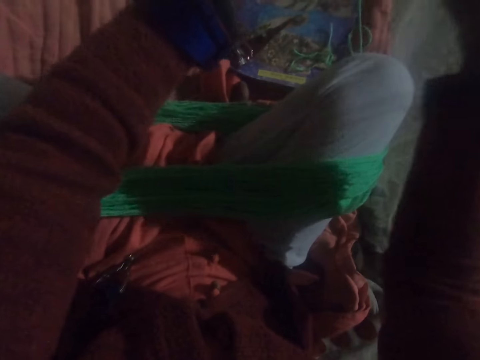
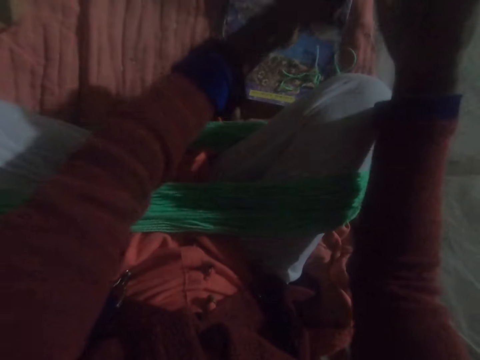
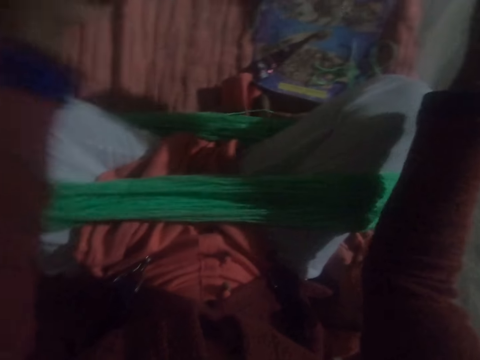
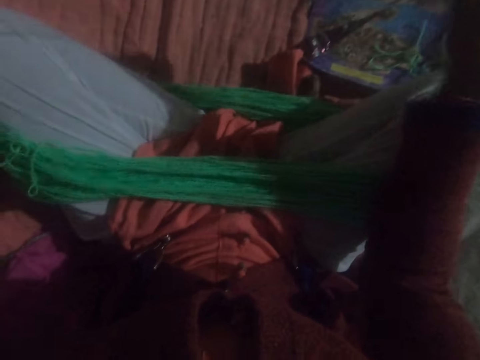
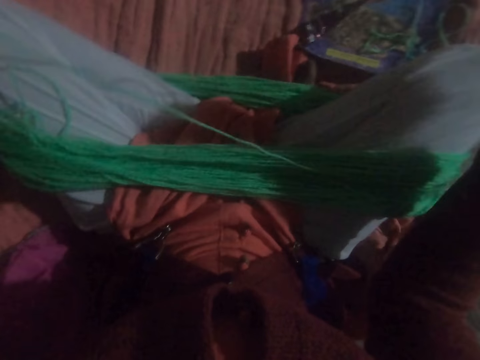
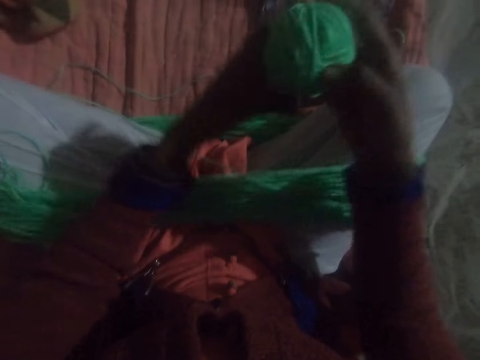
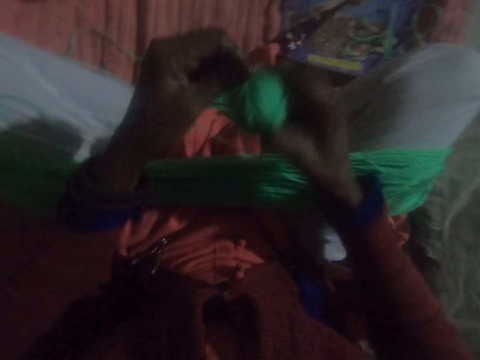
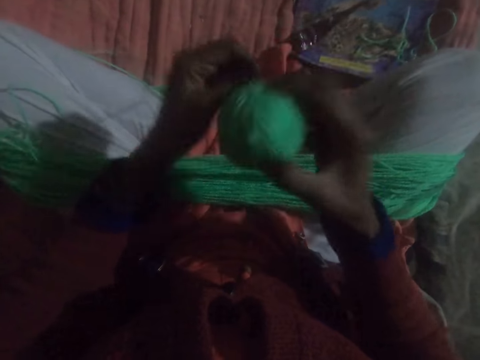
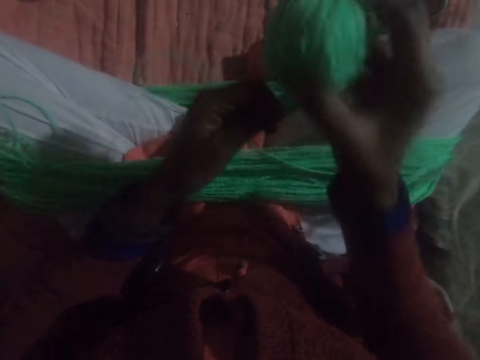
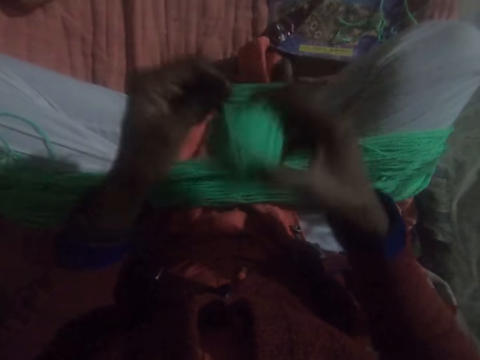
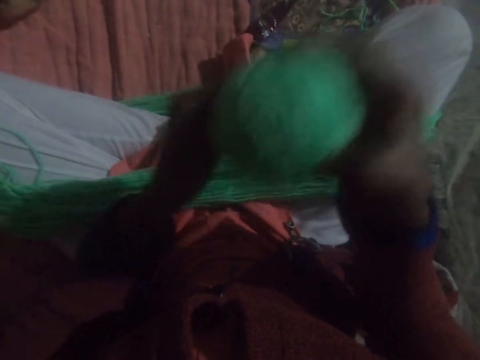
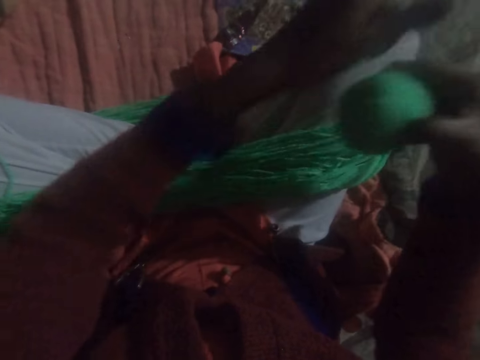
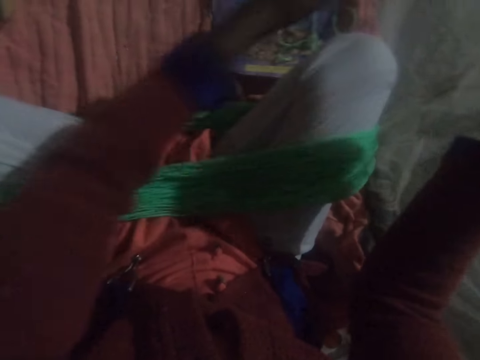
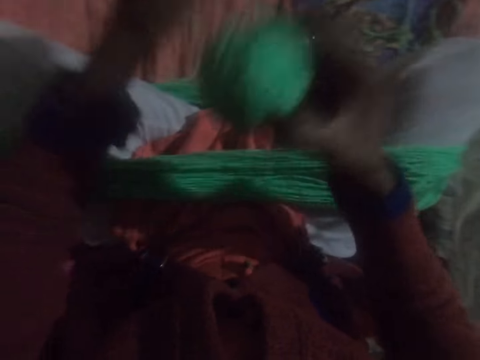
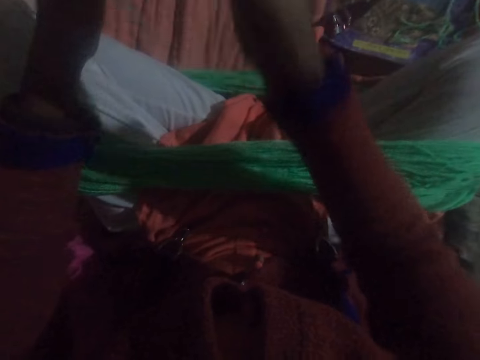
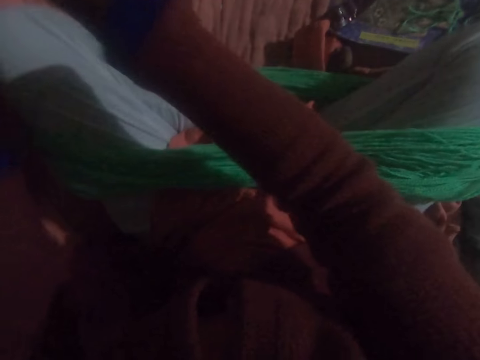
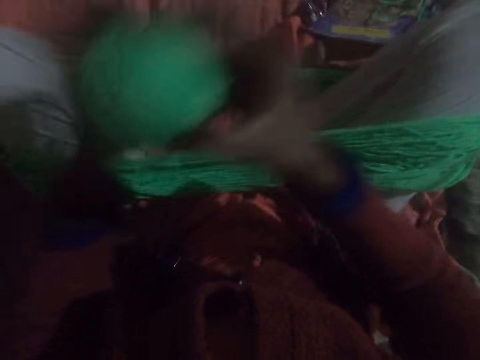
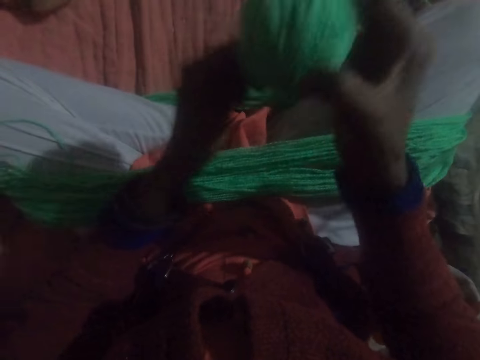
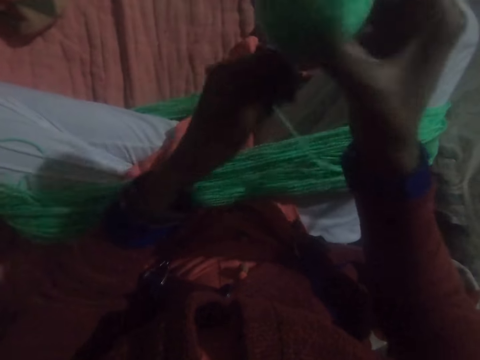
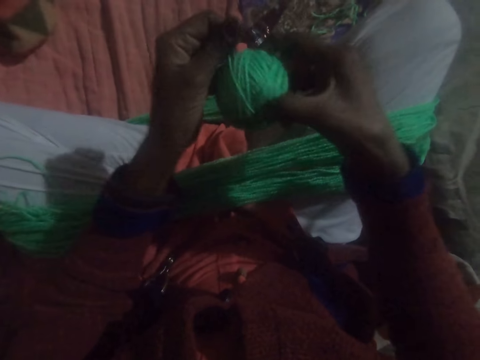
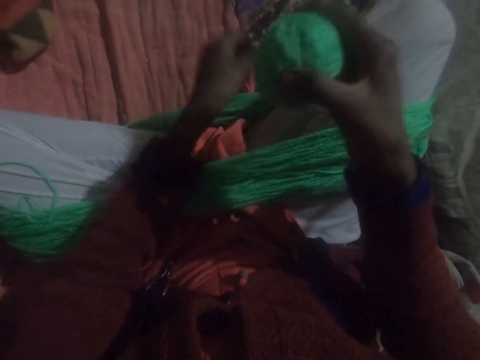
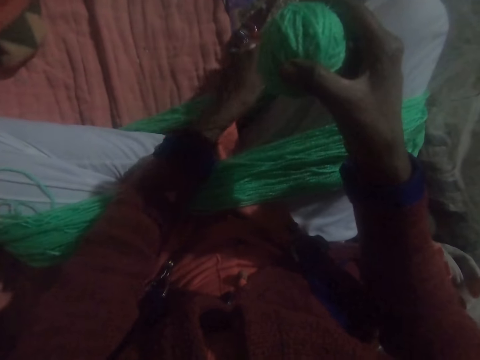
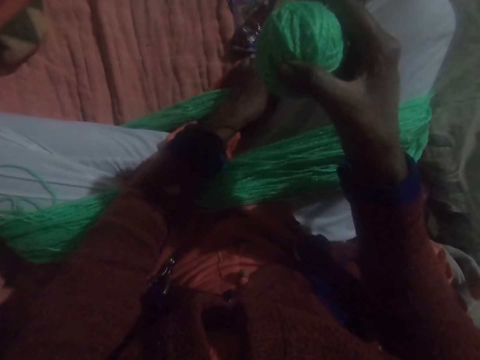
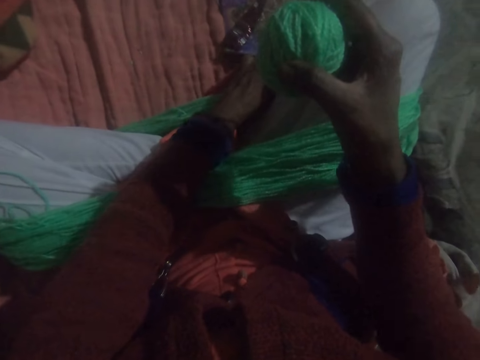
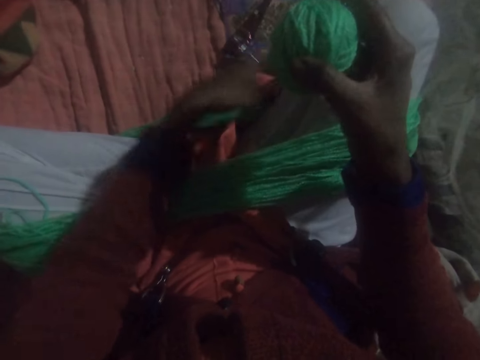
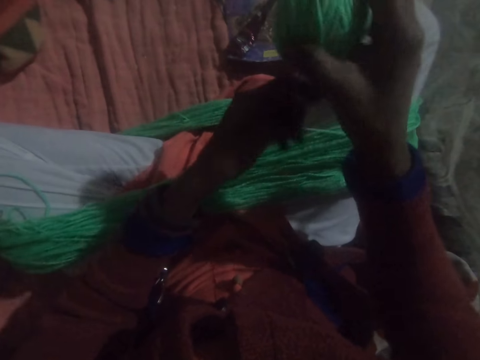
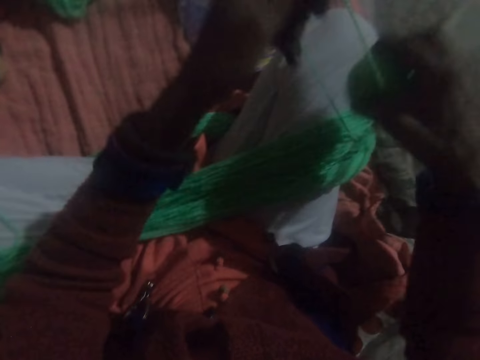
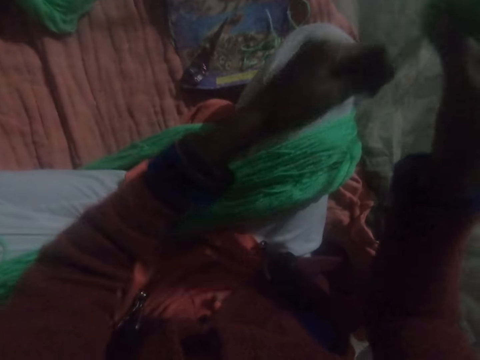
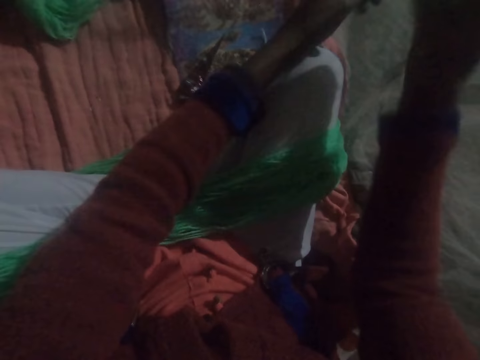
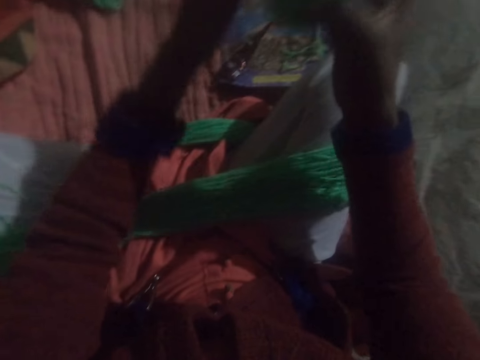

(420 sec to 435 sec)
The camera wearer straightens the yarn. They twist the yarn on their legs together. They touch their clothes. They roll knitting yarn thread into a ball.

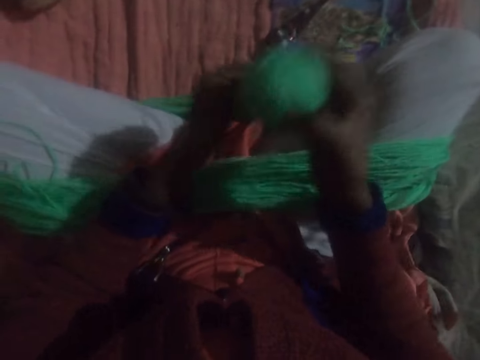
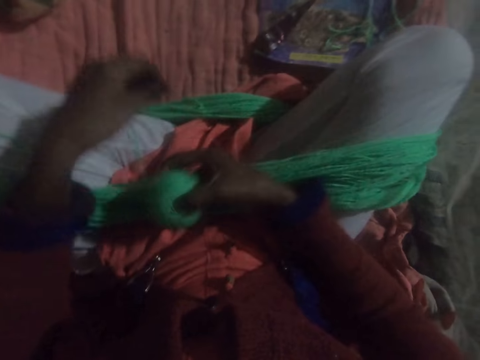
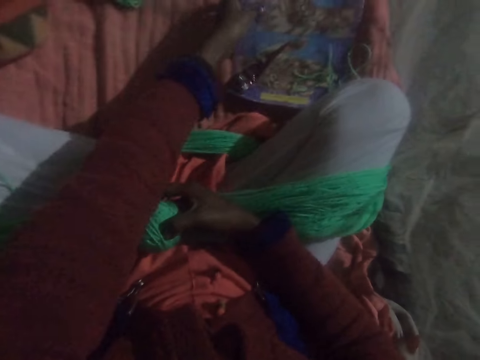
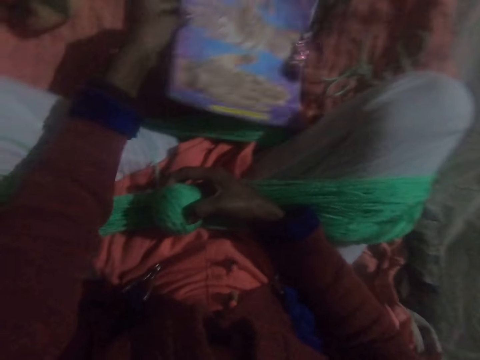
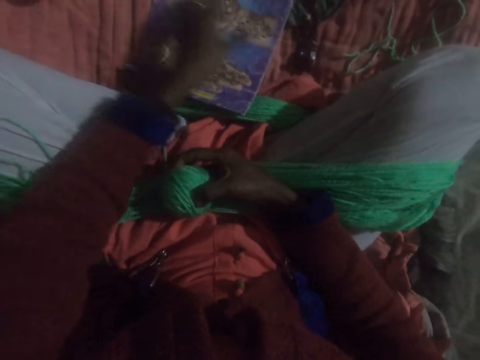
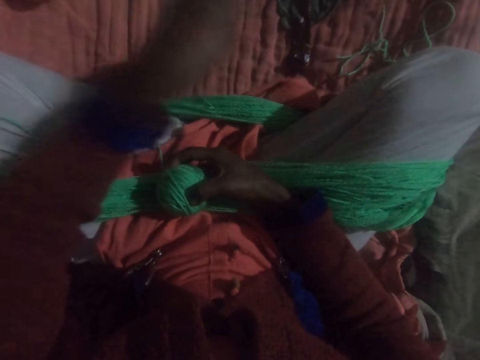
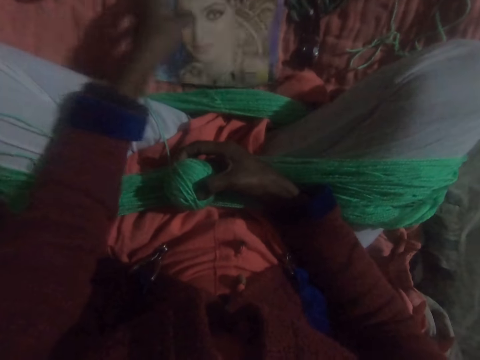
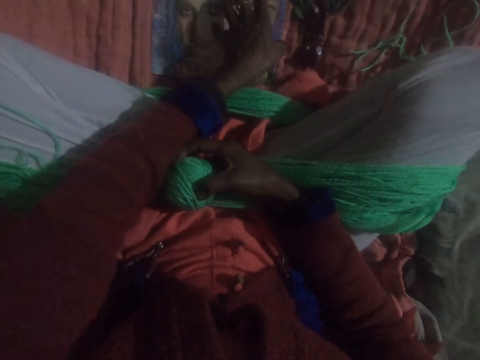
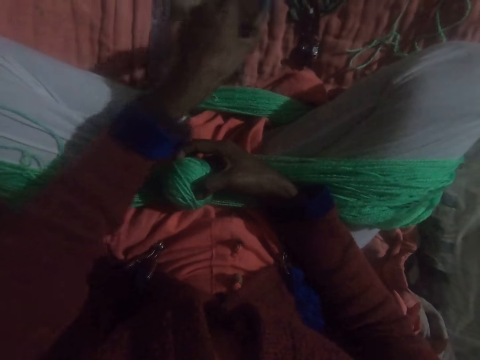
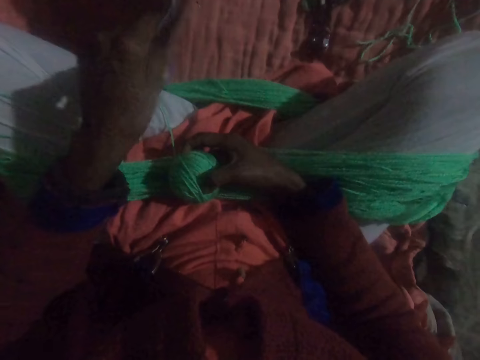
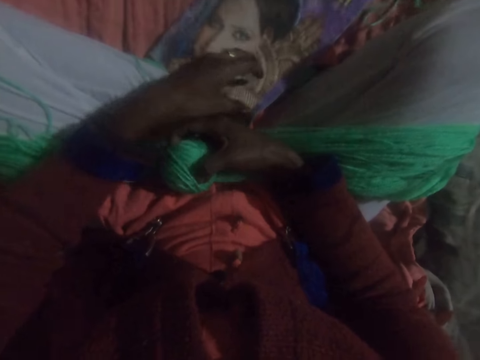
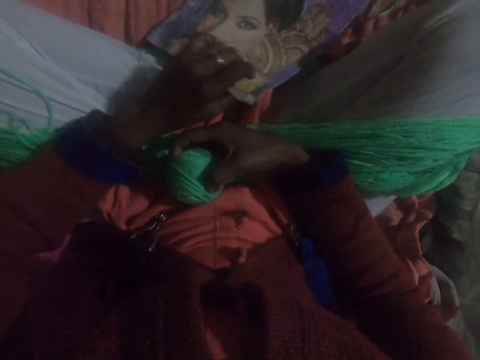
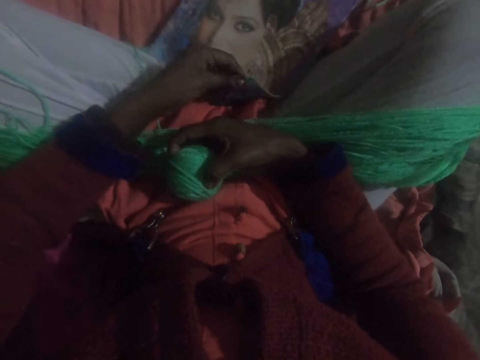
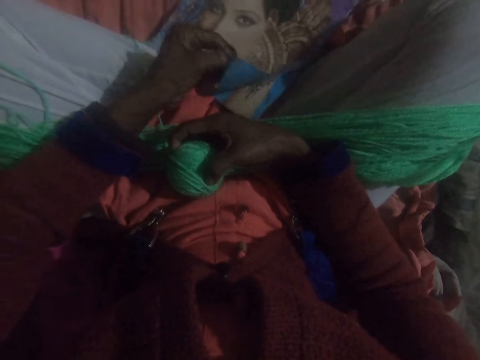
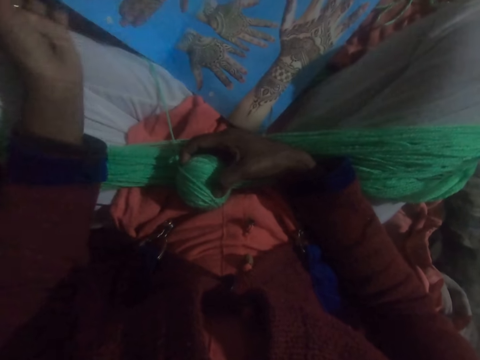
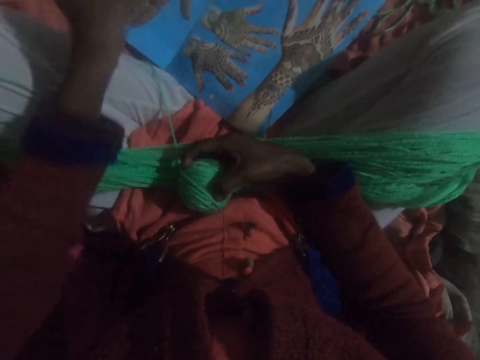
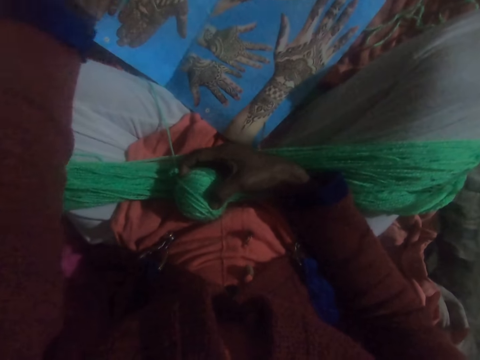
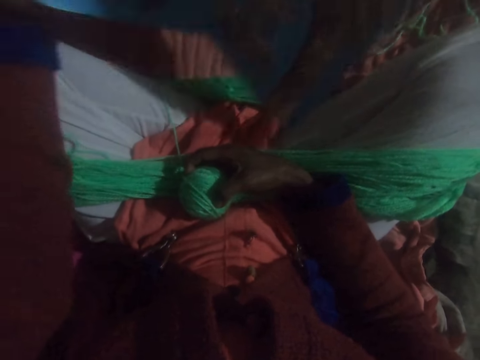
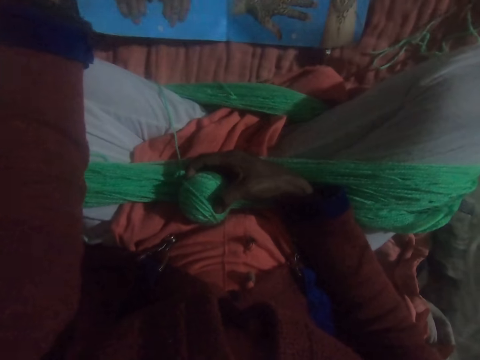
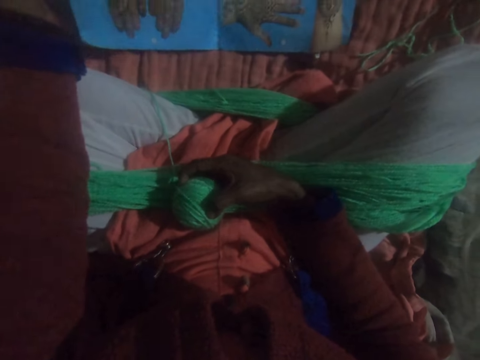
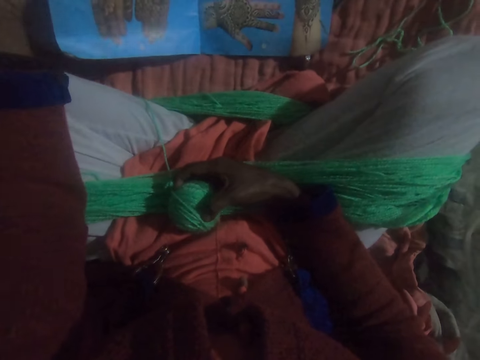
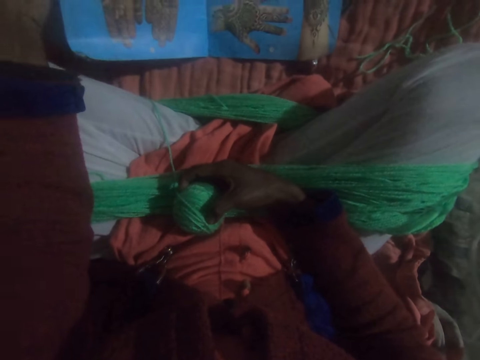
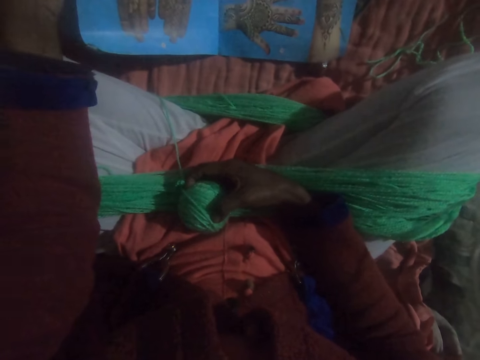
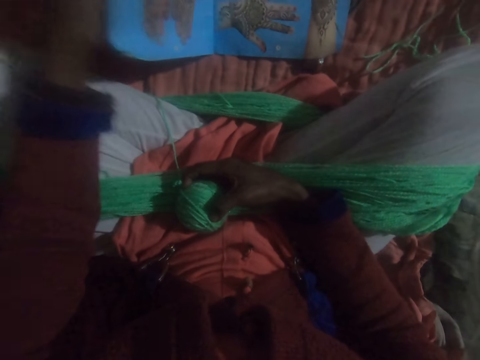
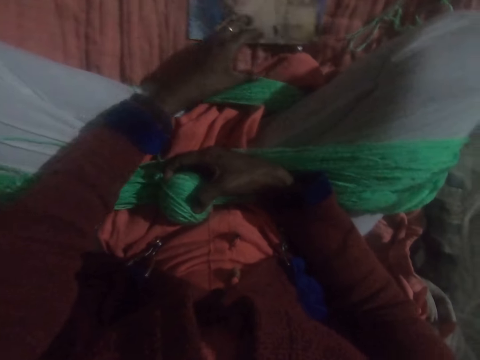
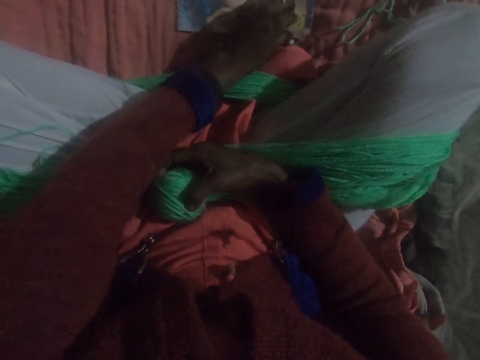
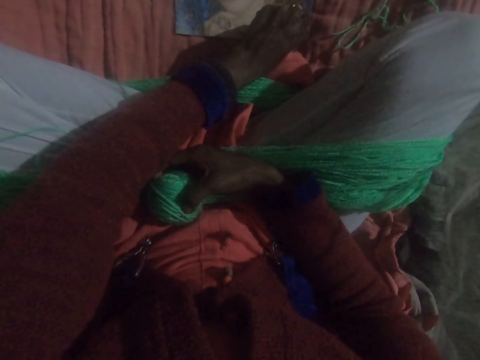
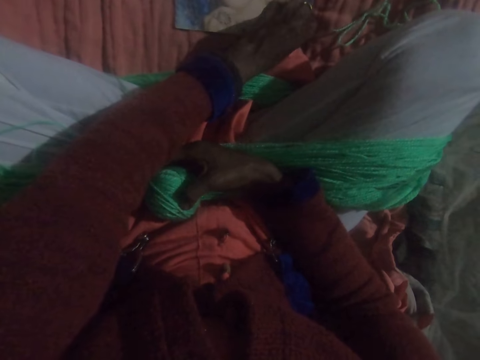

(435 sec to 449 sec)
The camera wearer holds knitting yarn. They pick up a book or magazine. They drop the book. They flip the book. They pick up the book. They drop the book. They open the book. They pick up the book. They drop the book. They close the book. They open the book.
